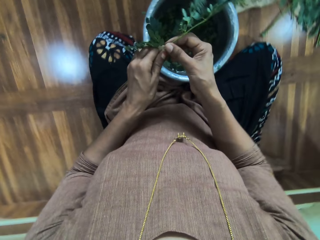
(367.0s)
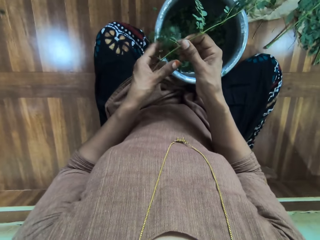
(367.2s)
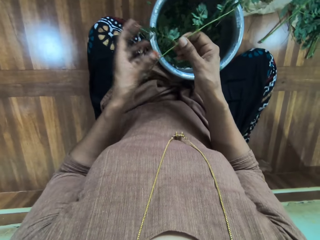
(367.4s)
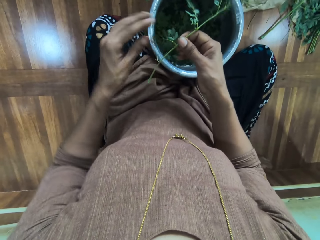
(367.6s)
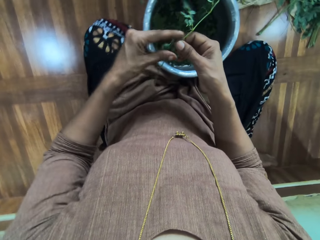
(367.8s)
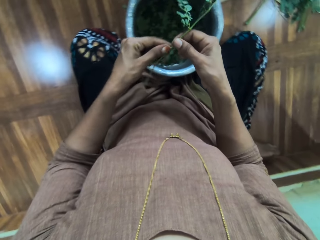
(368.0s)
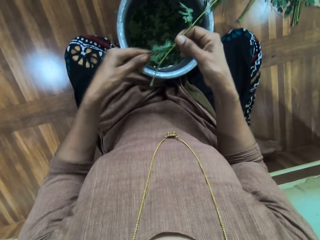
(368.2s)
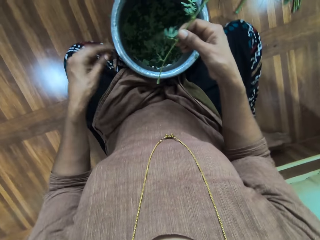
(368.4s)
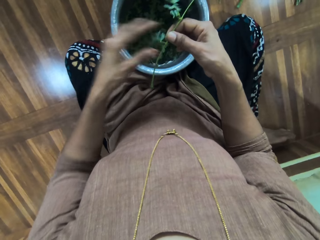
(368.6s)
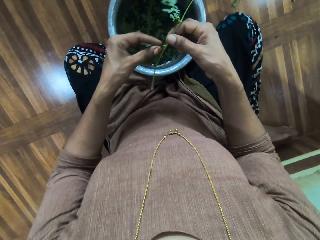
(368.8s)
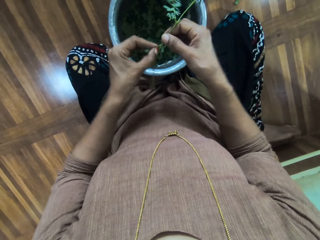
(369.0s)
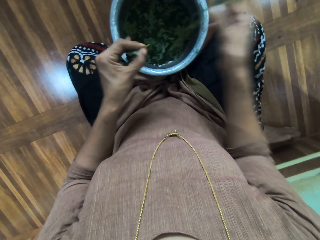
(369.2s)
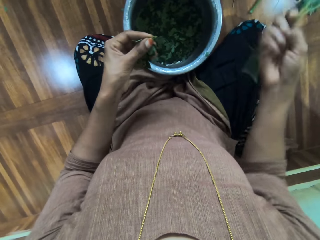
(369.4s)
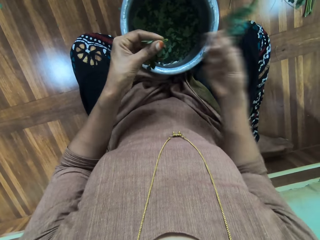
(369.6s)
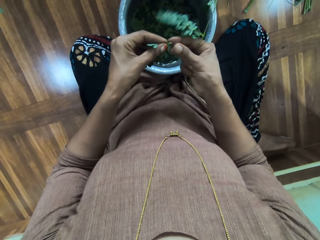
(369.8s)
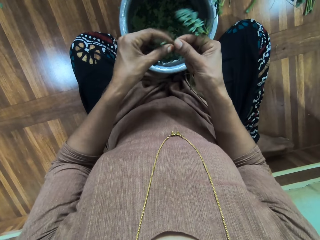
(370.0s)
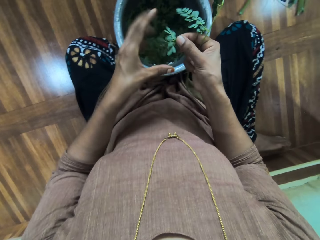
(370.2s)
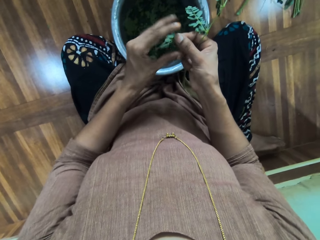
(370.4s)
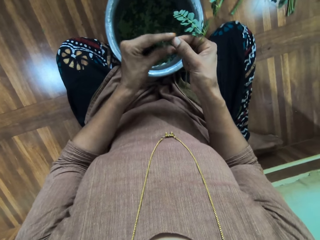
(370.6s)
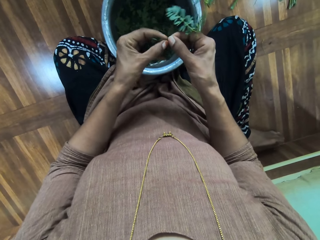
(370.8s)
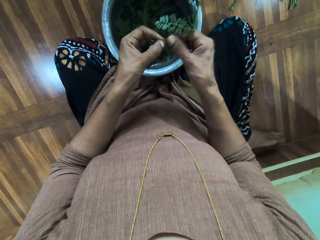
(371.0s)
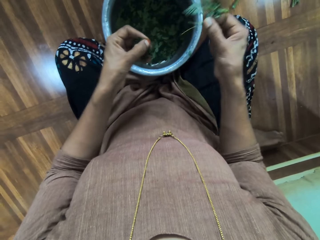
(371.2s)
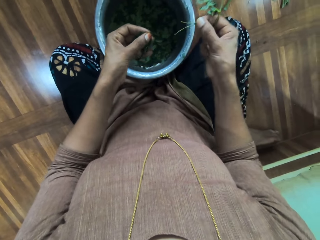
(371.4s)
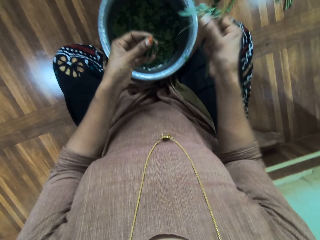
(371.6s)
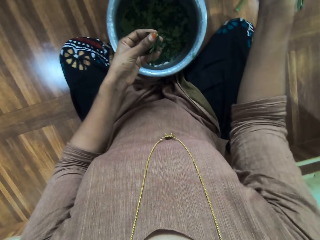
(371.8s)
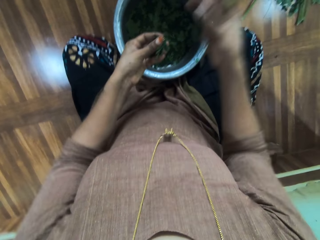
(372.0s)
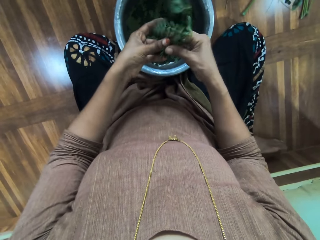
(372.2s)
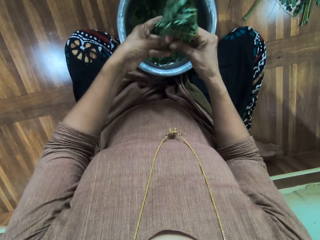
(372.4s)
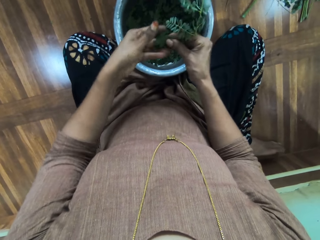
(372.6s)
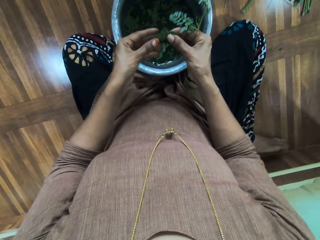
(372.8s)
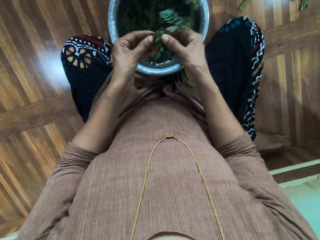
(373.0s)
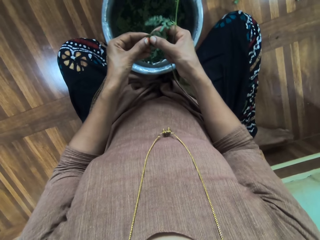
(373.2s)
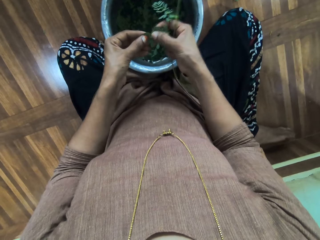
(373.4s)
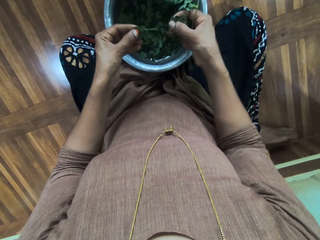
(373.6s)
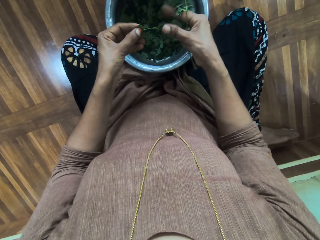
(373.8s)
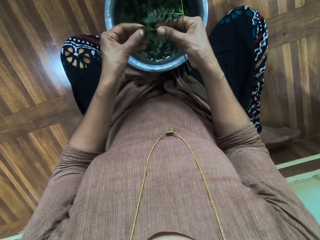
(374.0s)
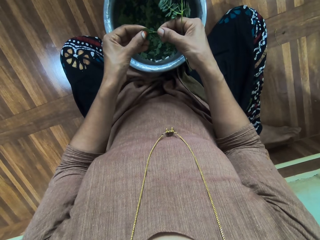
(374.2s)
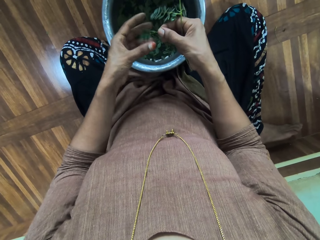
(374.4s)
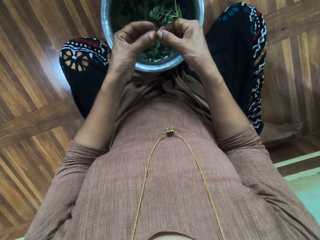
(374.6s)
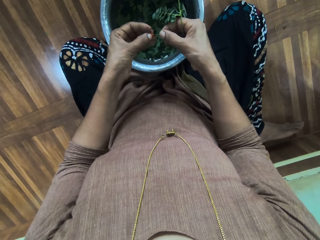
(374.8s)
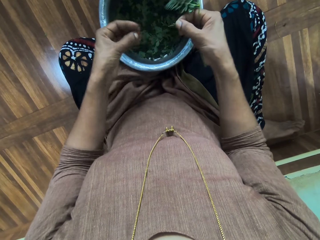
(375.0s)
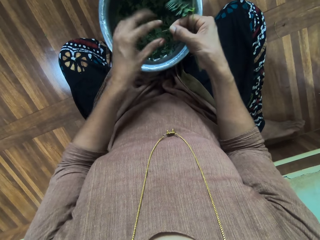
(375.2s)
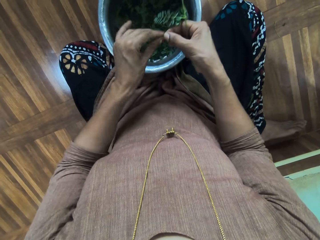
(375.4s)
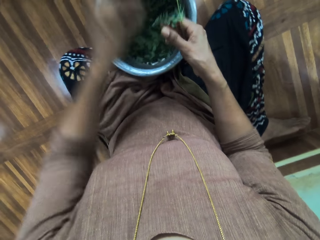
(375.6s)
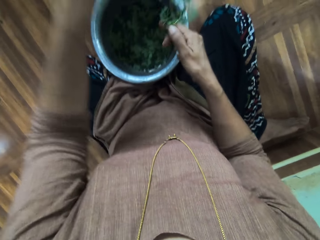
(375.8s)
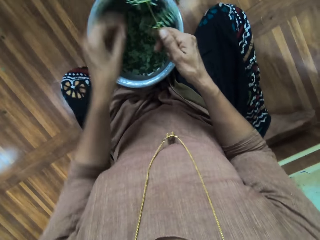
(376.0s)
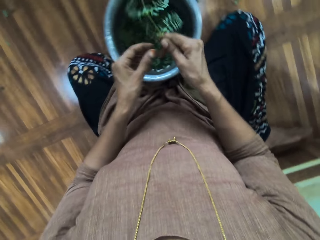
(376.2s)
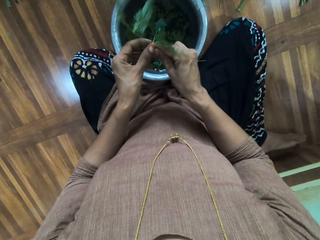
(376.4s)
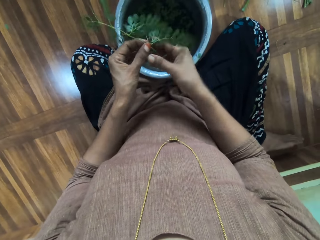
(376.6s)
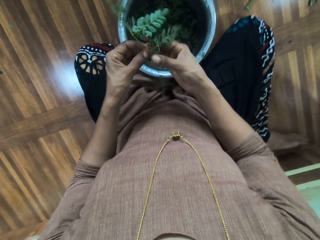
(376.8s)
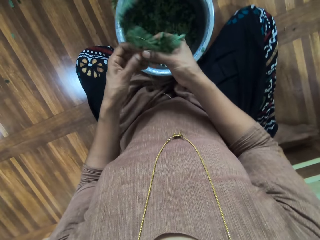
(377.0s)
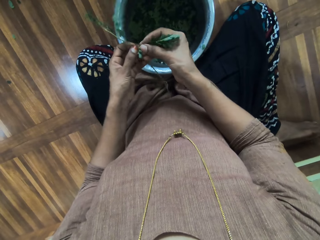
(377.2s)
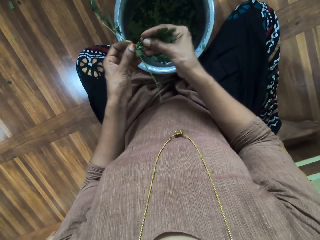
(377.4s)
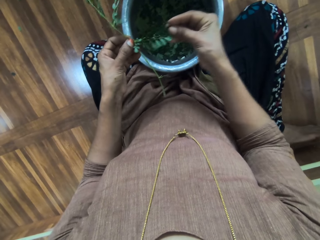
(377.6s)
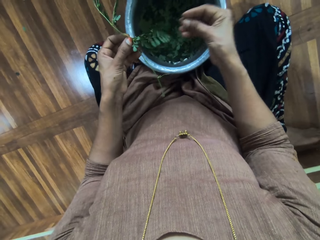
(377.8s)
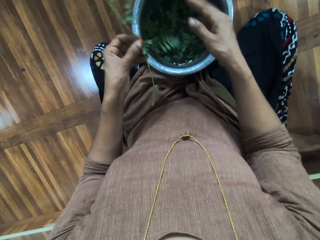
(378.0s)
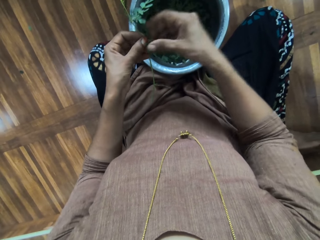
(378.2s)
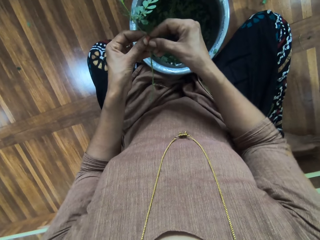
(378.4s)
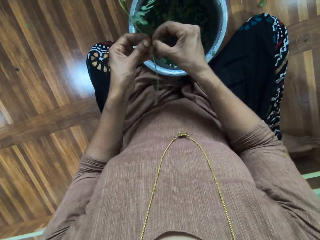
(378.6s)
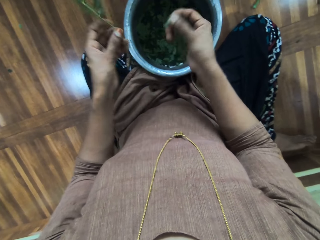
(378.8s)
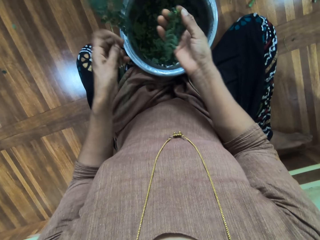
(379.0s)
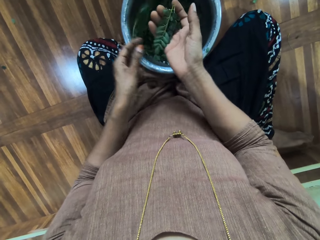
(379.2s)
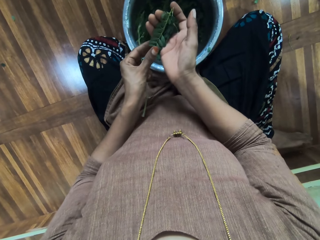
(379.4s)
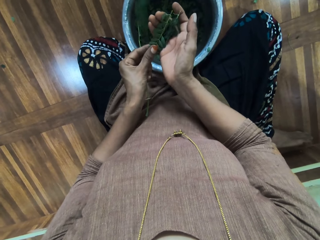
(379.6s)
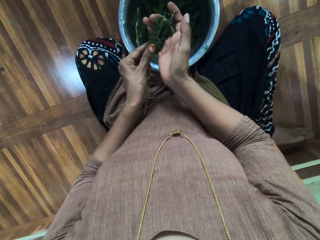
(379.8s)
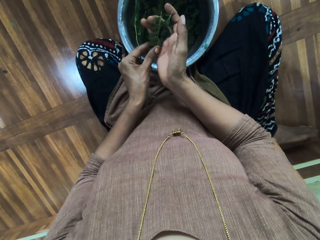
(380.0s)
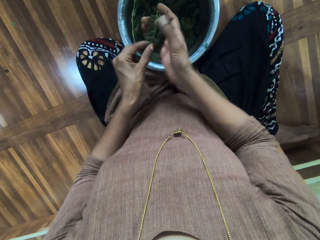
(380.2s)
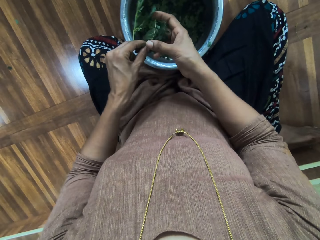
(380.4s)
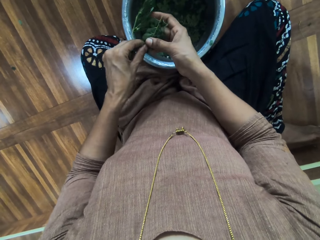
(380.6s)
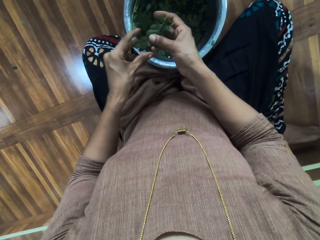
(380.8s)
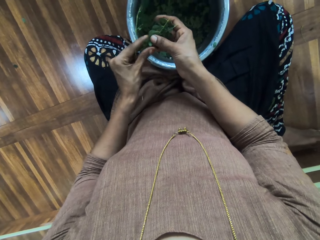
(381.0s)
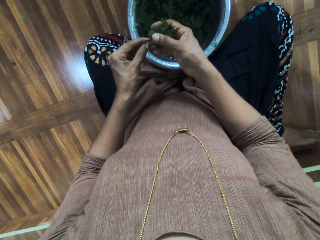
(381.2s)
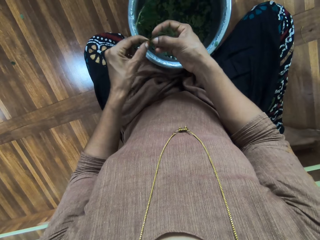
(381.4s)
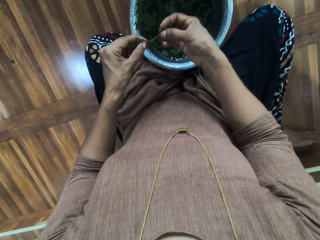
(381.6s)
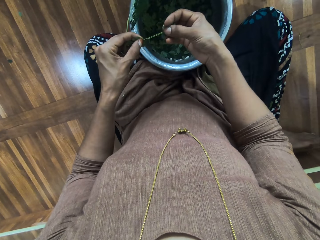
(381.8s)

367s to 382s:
The camera wearer throws away the herb stem. They shift the herb to the right hand. They wipe the herb with the left hand. They cut the herb with the left hand. They shift the herb to the right hand. They strip the herb. They throw away the herb stem. They shift the herb to the right hand. They strip the herb, put the herb in the bucket. They shift the herb to the right hand. They strip the herb, put the herb in the bucket. They shift the herb to the right hand. They throw away the herb stem. They shift the herb to the left hand. They wipe the herb with the right hand. They cut the herb with the right hand. They shift the herb to the left hand. They strip the herb.

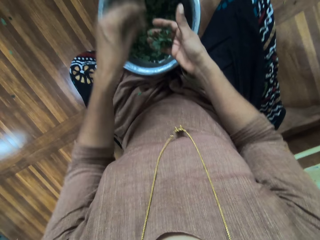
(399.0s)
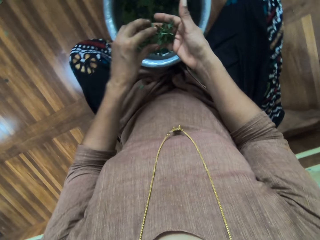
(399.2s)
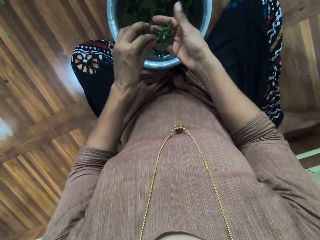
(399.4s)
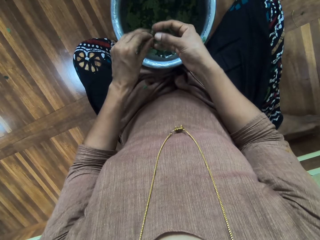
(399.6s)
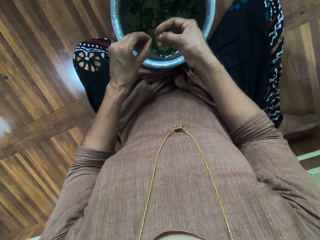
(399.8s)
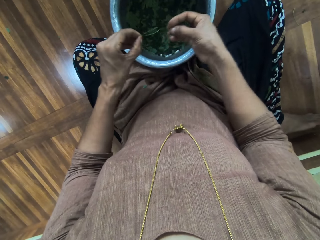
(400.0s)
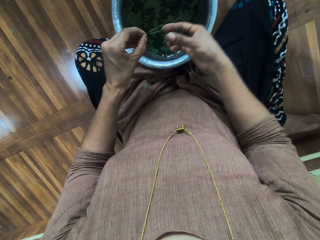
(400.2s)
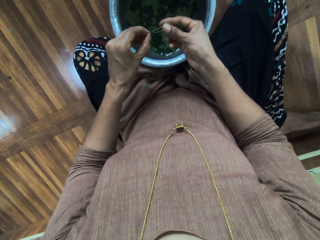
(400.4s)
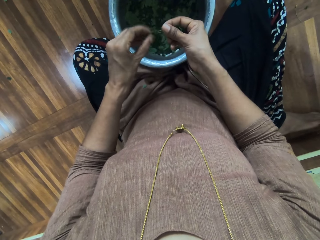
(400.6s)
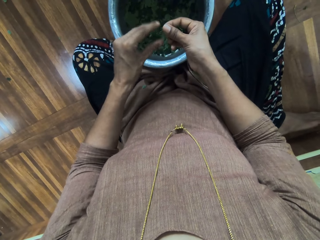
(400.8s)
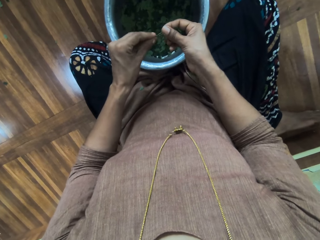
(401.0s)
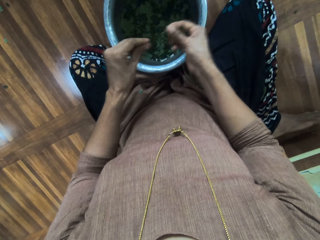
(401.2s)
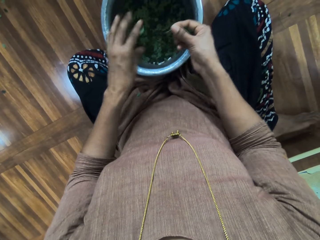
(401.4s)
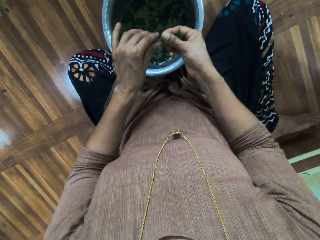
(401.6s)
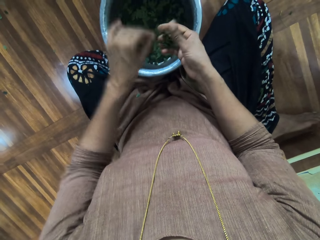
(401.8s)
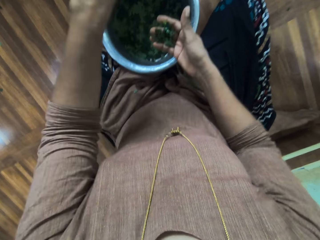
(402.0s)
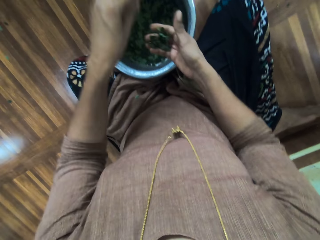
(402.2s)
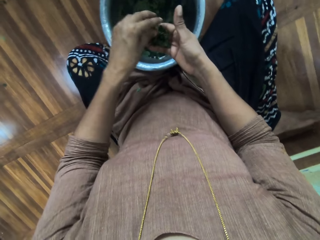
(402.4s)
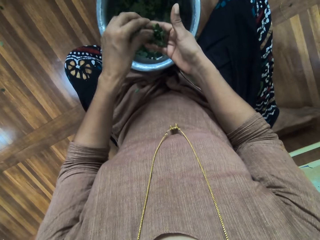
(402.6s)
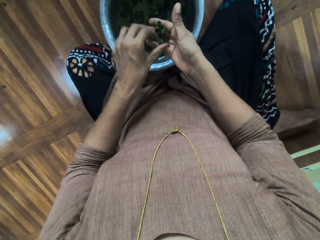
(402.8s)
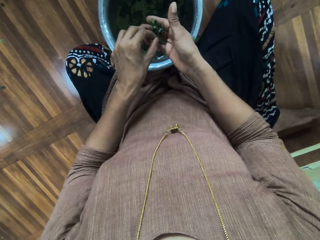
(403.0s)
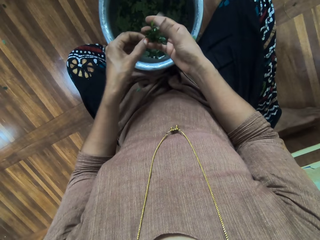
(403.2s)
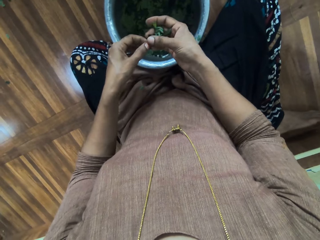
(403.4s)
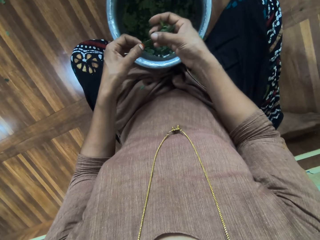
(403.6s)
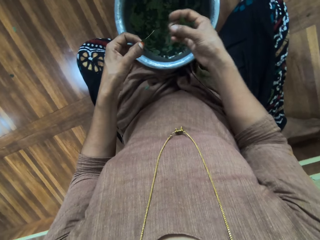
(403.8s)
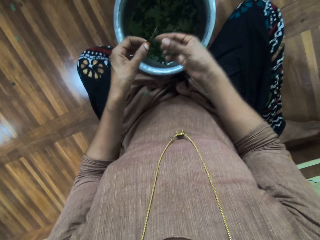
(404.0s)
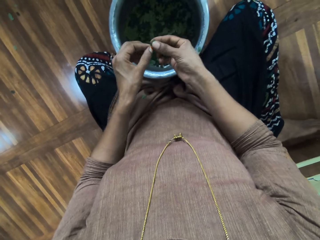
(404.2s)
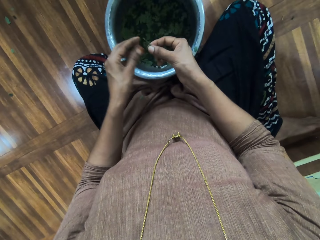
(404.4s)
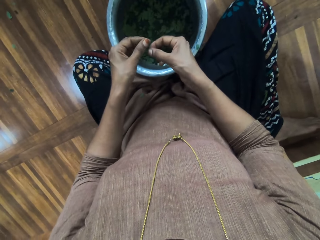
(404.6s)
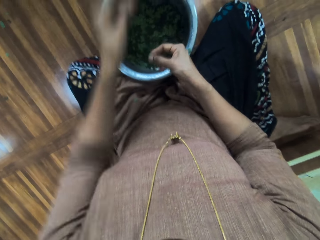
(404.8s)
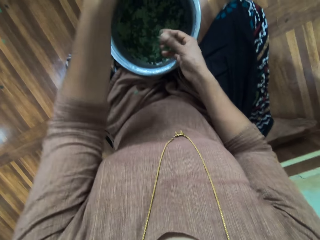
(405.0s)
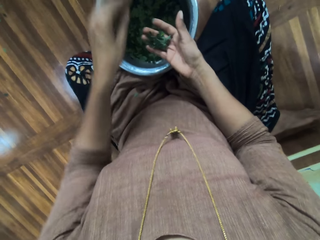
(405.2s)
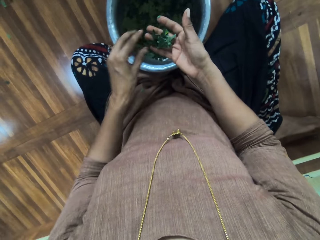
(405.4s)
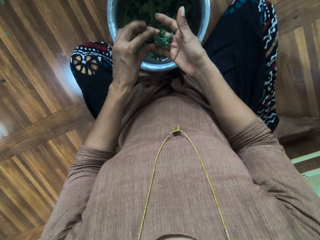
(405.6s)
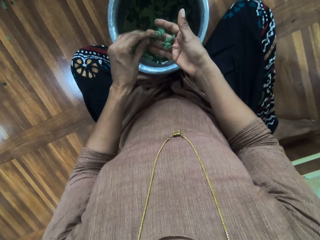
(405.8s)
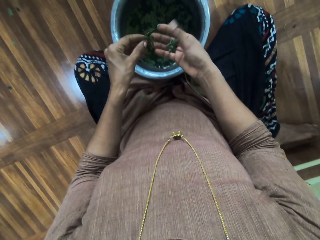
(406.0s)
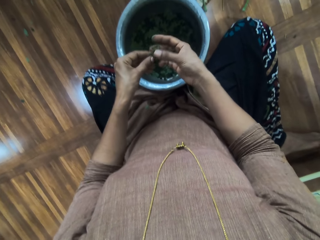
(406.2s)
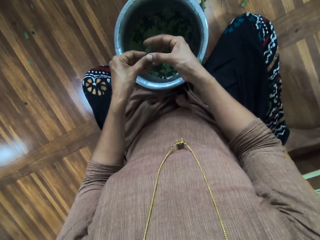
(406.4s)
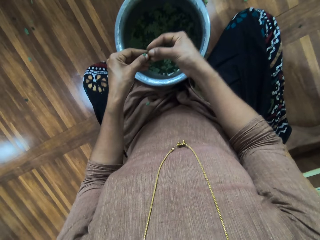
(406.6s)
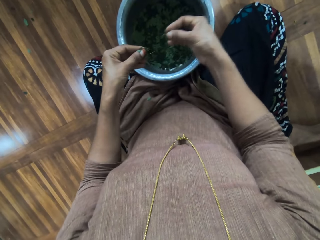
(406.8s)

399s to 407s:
The camera wearer shifts the herb stem to the left hand. They throw away the herb stem. They strip the herb. They interact with a person. They put the herb in a bucket. They shift the herb stem to the left hand. They throw away the herb stem. They take the herb with the left hand. They strip the herb. They shift the herb stem to the right hand. They shift the herb stem to the left hand. They throw away the herb stem. They take the herb with the left hand. They interact with the person. They strip the herb.
